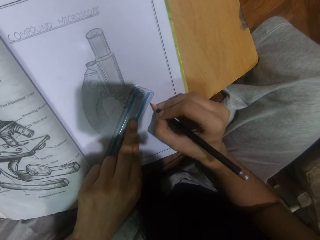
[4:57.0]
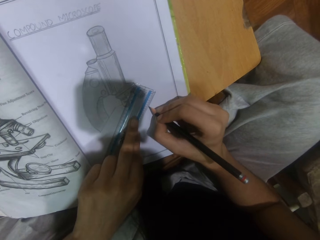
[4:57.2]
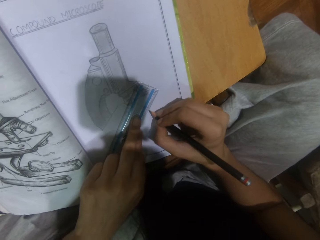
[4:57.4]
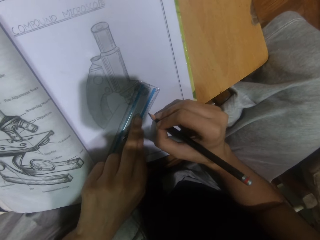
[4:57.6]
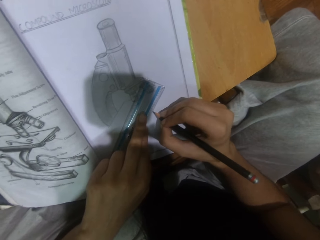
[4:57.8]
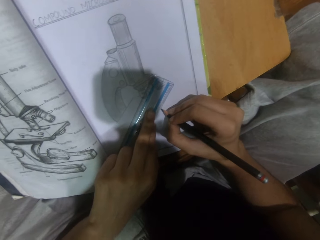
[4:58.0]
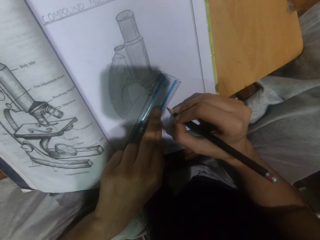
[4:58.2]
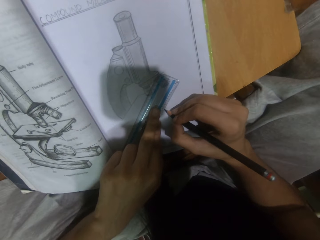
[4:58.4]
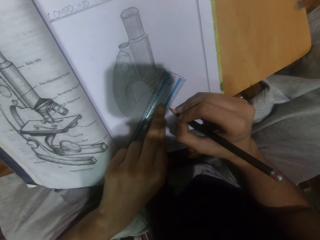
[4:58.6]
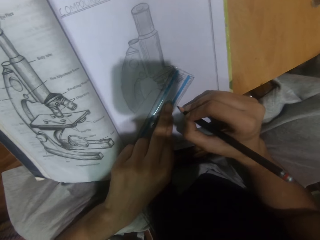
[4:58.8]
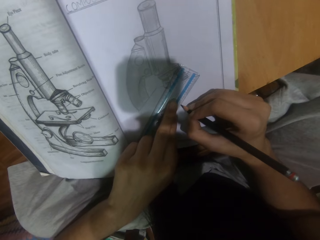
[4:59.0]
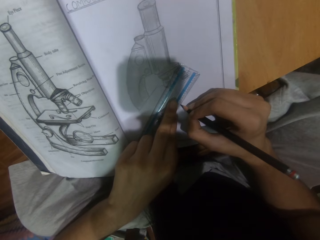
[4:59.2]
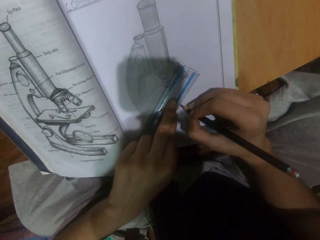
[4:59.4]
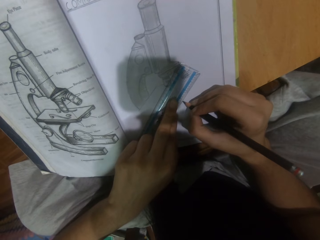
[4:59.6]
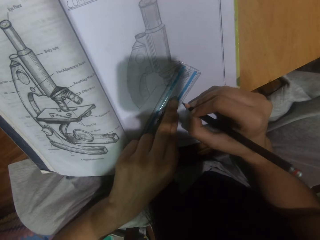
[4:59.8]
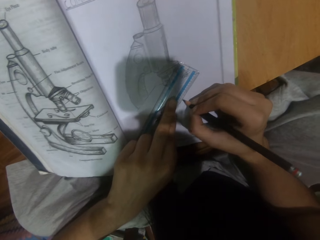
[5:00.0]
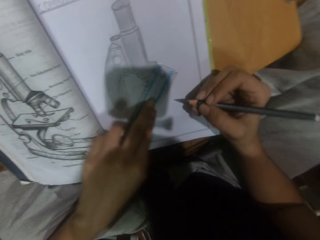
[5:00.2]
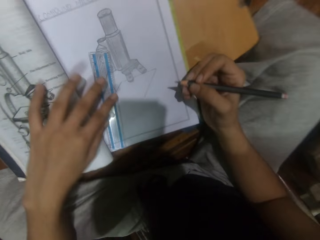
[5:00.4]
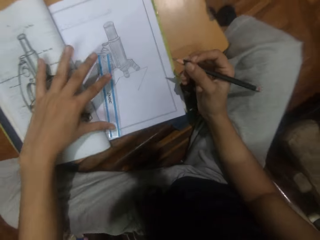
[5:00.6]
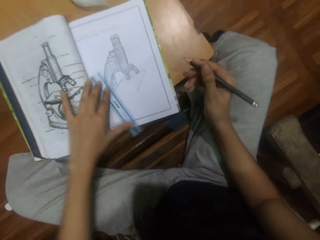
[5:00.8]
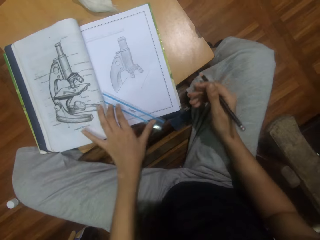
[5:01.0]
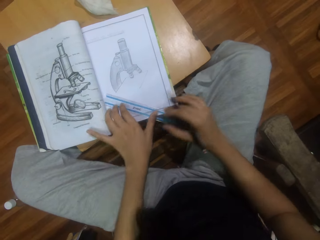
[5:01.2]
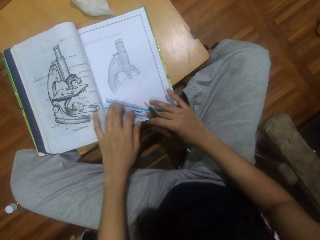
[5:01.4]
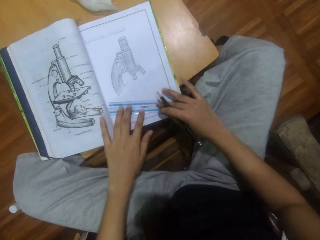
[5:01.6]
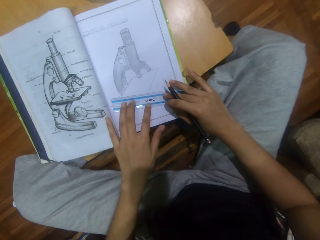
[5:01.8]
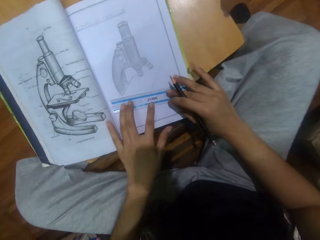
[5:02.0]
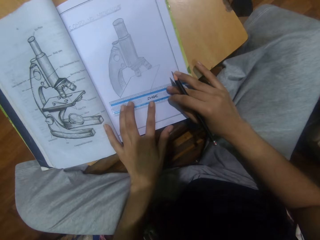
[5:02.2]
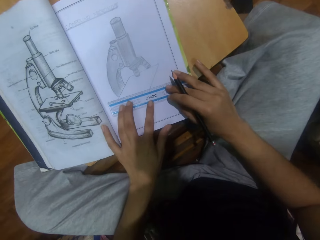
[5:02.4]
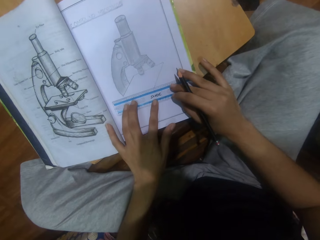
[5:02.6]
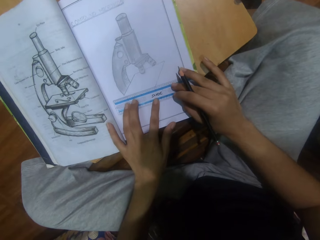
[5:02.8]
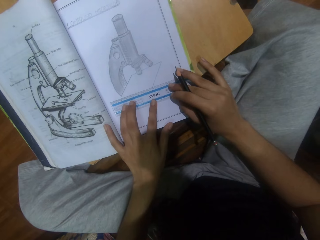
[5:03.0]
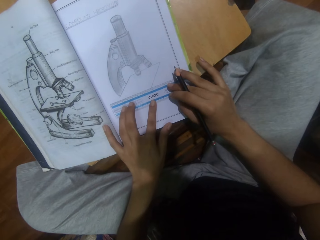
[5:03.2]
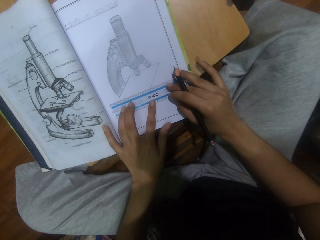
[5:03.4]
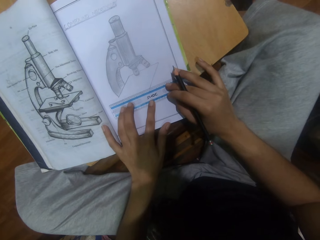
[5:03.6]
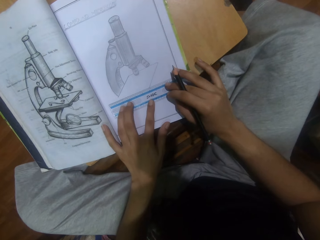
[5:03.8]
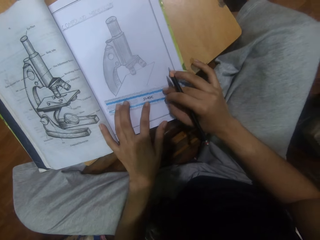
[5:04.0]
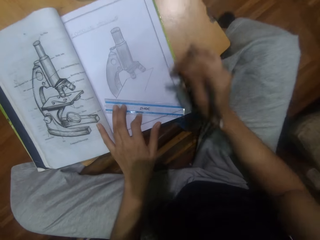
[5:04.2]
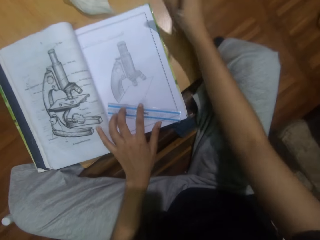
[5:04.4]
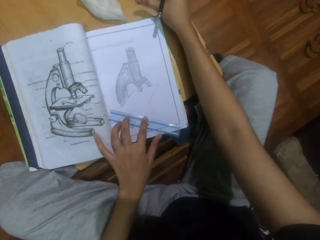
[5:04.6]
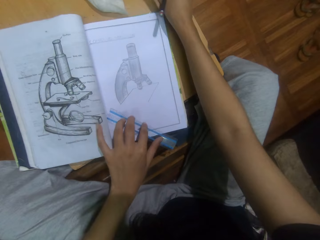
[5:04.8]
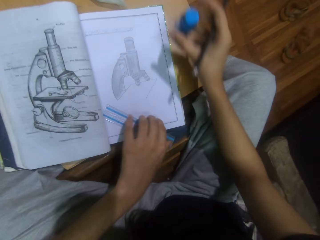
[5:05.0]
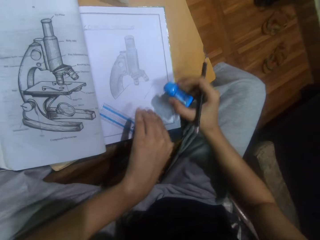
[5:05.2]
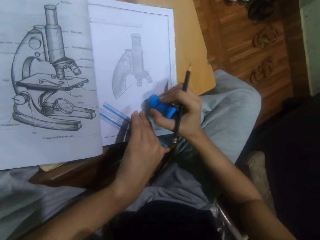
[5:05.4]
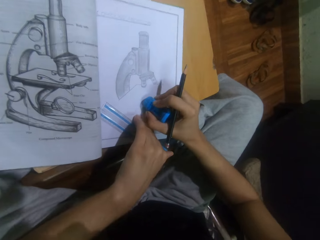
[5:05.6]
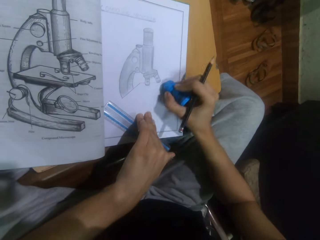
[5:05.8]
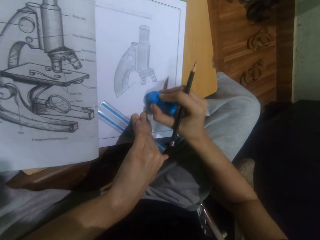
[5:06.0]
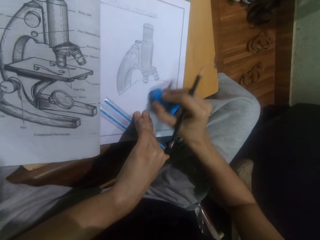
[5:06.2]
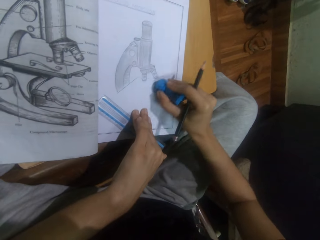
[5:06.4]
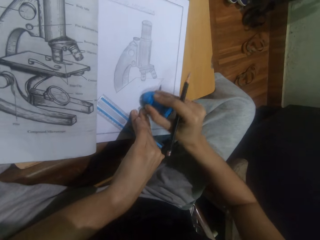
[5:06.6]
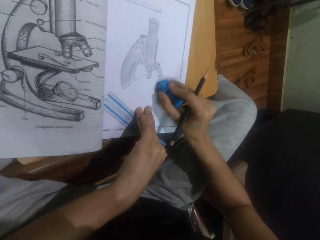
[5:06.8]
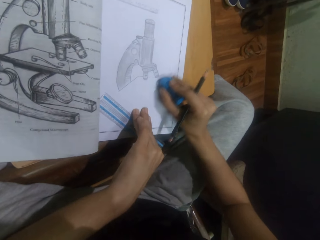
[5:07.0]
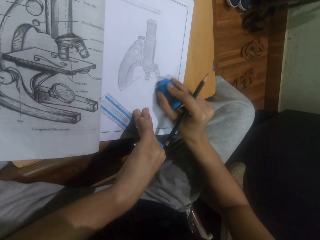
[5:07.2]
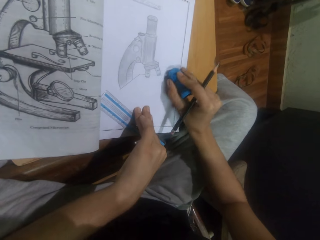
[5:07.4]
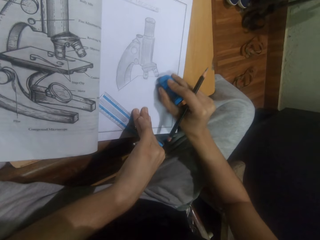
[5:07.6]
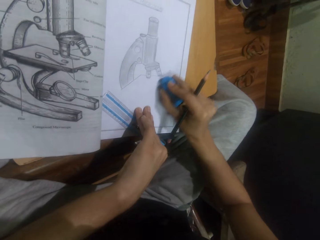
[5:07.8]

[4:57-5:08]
The camera wearer folds fingers. They draw with a pencil. They move a ruler on a drawing book with the left hand. They turn the ruler. They hold the ruler. They place the ruler horizontally on the drawing book. They level the ruler. They move the ruler. They stretch a hand. They pick a rubber with the right hand from the stool table. They rub a drawing line on the drawing book with the rubber.

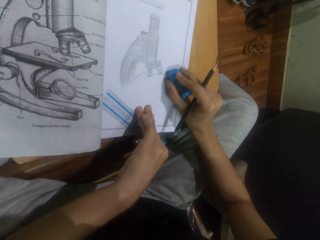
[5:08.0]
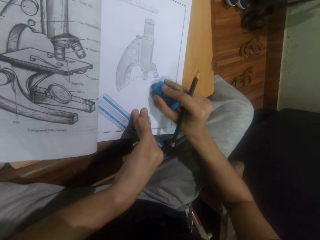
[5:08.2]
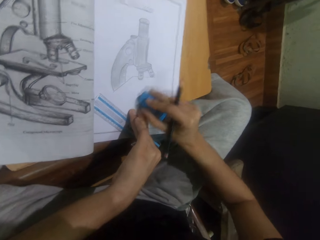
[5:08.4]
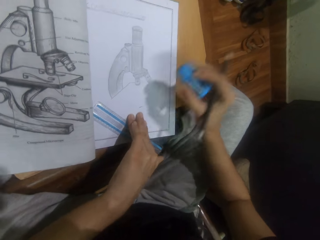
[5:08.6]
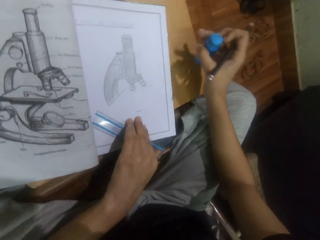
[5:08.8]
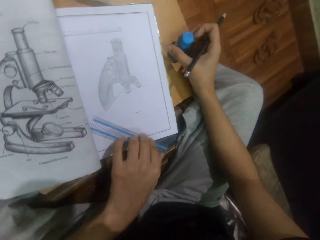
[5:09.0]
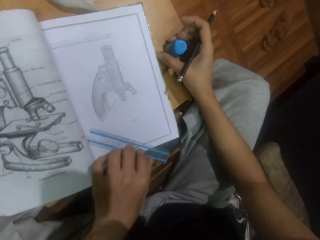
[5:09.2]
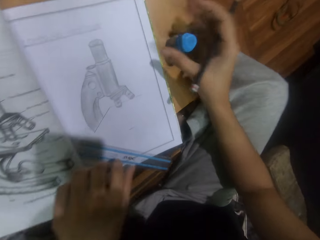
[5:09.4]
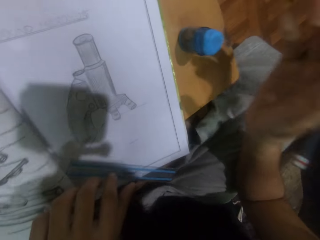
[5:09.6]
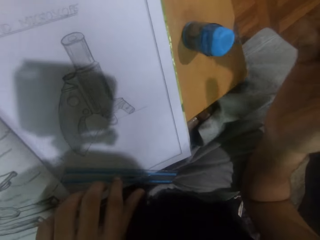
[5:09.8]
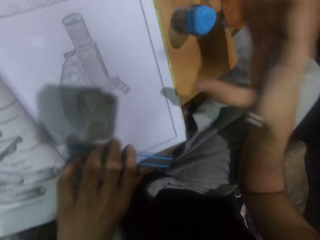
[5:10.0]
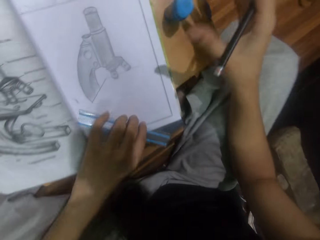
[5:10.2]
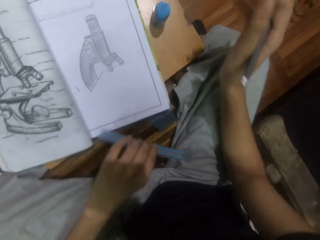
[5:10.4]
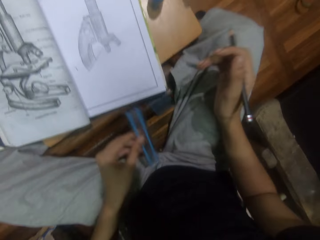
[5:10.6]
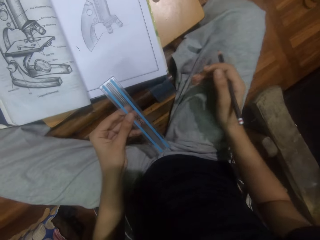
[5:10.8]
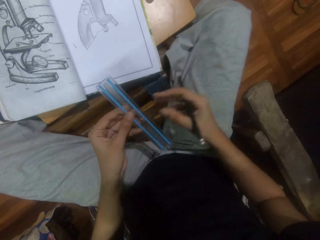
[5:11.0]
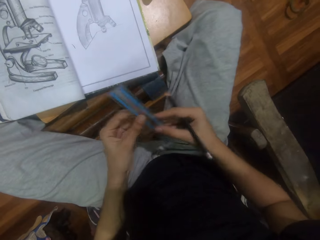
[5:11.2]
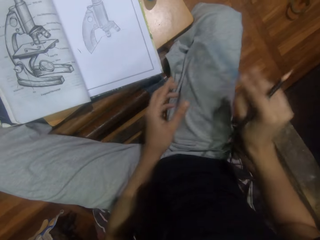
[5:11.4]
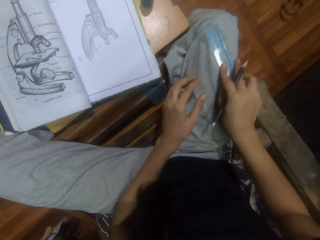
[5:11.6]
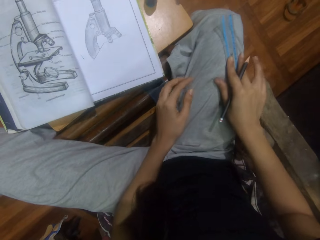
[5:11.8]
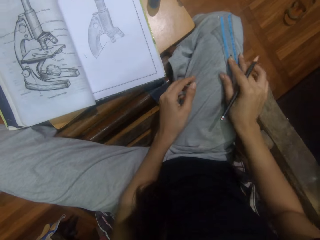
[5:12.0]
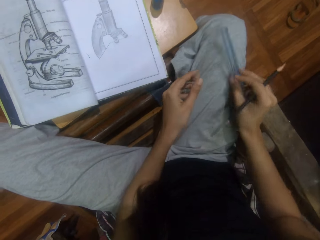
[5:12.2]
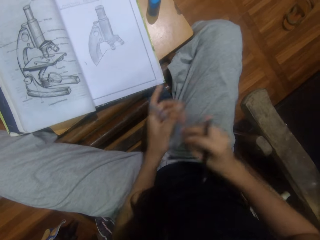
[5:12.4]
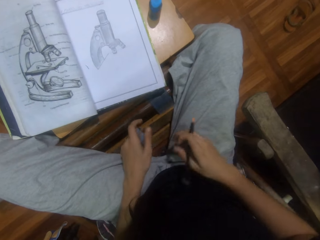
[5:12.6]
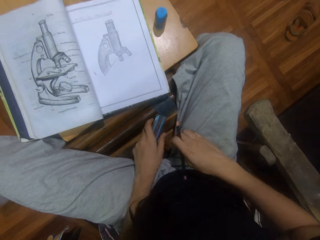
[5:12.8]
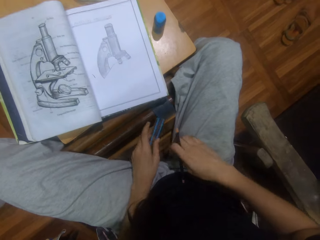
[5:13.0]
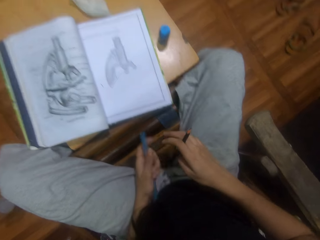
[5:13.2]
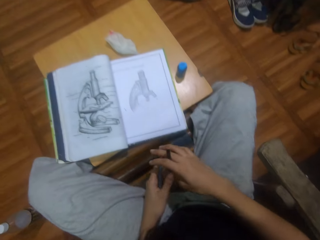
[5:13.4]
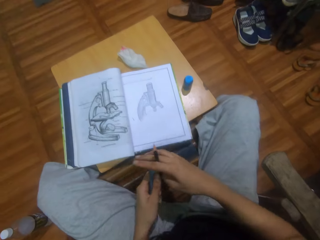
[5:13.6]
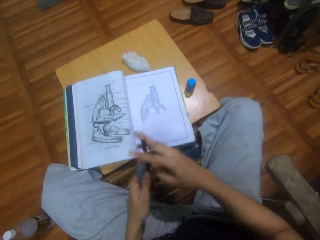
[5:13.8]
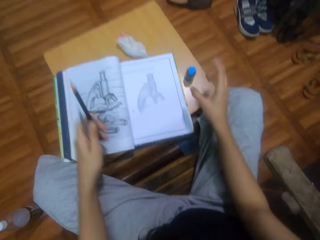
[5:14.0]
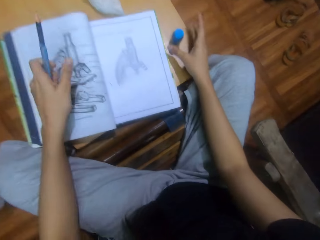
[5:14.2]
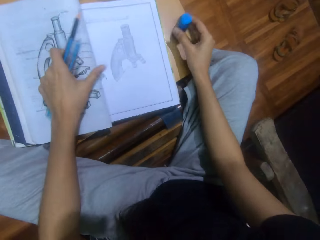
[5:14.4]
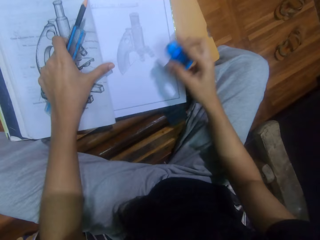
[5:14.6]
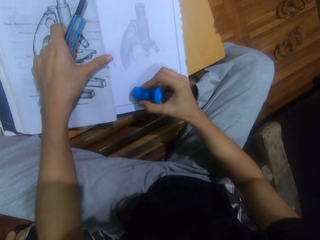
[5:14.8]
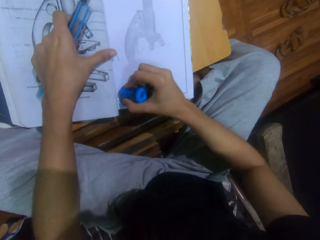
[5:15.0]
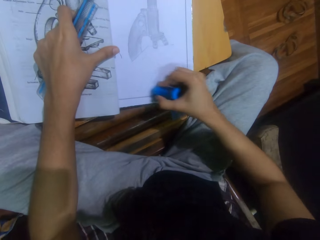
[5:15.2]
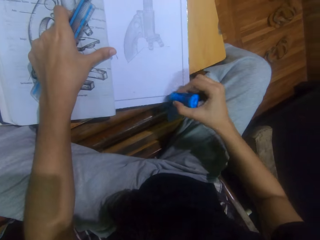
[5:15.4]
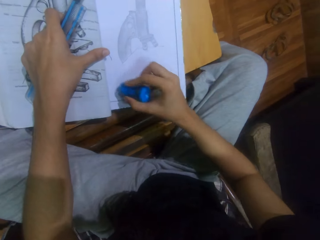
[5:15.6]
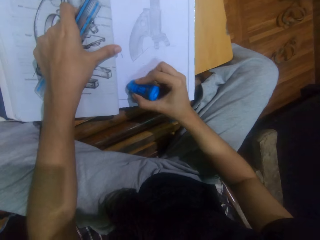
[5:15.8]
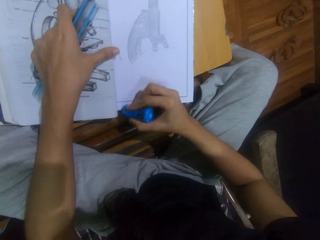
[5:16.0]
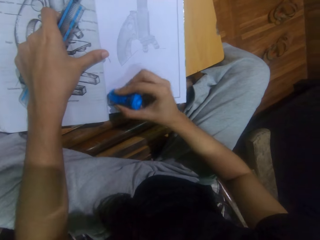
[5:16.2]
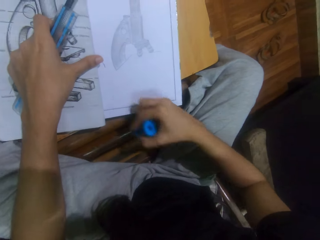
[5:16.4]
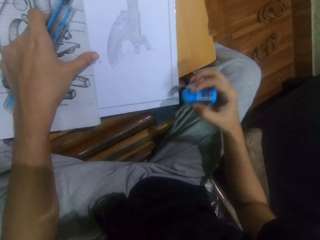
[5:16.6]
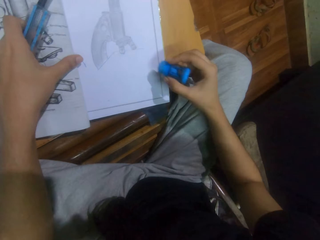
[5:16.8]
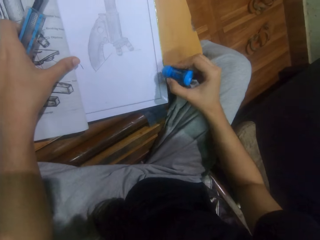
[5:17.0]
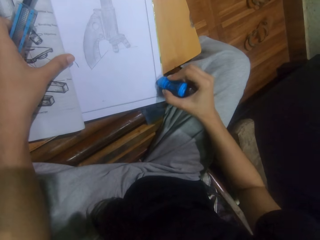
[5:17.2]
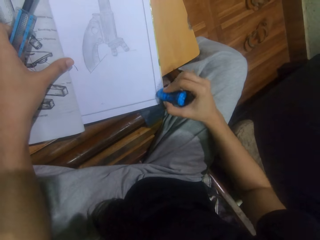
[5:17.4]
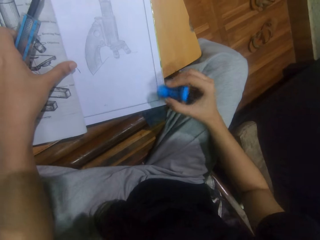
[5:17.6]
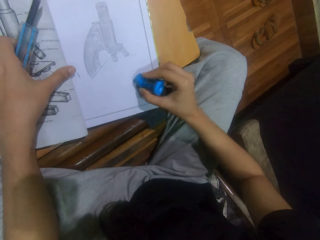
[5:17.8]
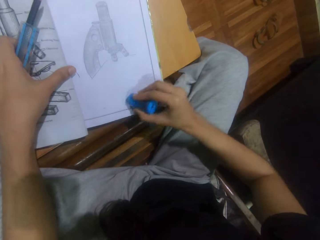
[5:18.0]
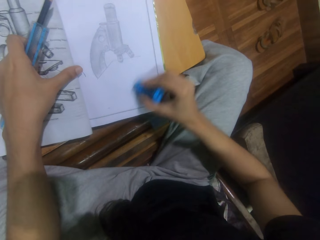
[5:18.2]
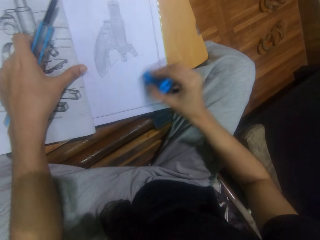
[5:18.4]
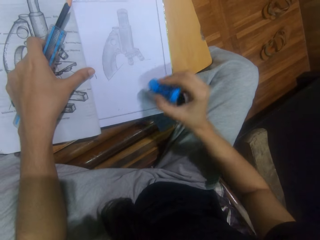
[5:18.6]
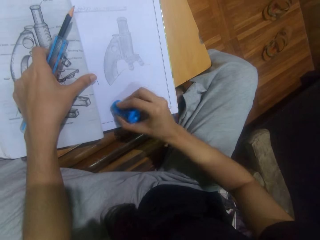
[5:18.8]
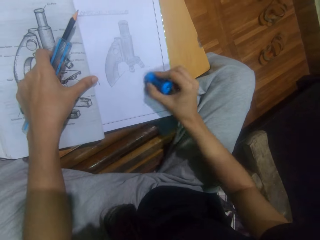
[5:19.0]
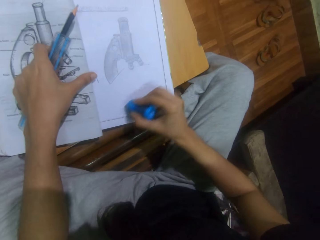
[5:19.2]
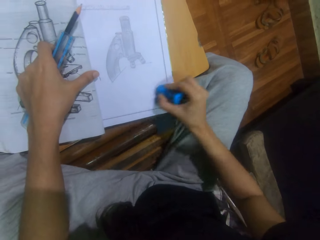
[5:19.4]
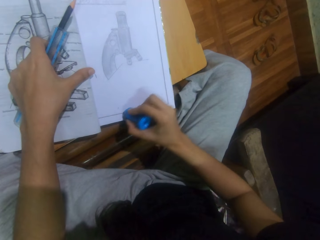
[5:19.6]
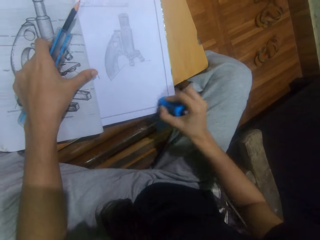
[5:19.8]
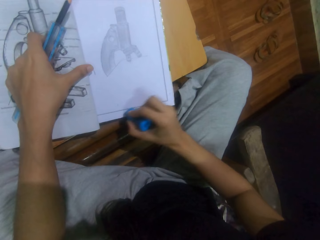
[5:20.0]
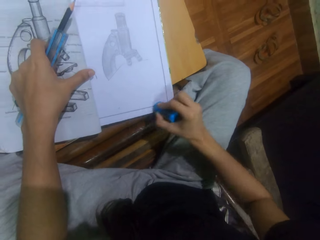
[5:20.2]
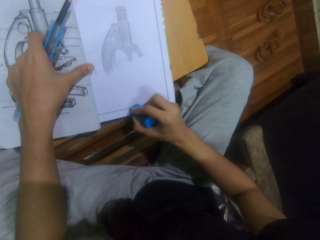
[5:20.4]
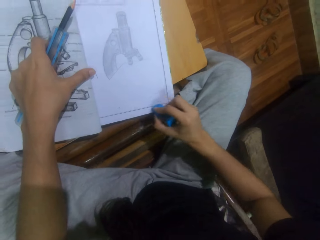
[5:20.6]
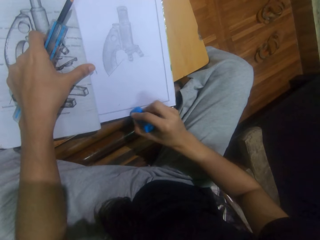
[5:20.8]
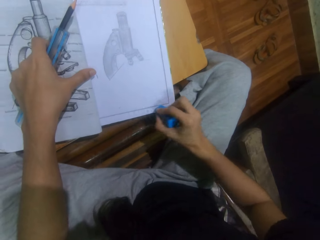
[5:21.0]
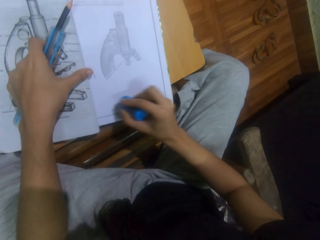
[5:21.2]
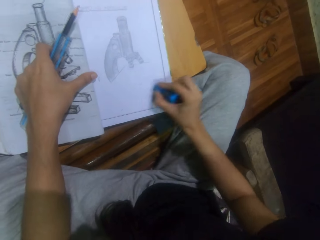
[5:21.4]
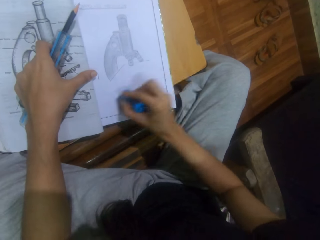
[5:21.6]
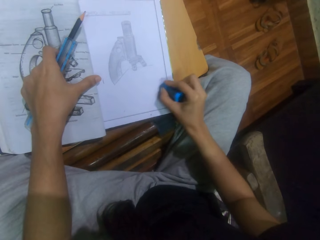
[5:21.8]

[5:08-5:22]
The camera wearer places a rubber with his right hand from the stool table. He looks at a drawing. He picks a ruler on the drawing book with his left hand. He holds the ruler. He exchanges the ruler to his right hand. He wipes the ruler in his right thigh. He puts the ruler on his lap. He exchanges the ruler to his left hand. He moves the ruler. He holds the ruler with his left hand. He exchanges a drawing pencil to his left hand. He moves a hand. He holds the ruler and the pencil. He moves a hand. He picks the rubber with his right hand from the stool table. He rubs the drawing book with the rubber in his right hand.
